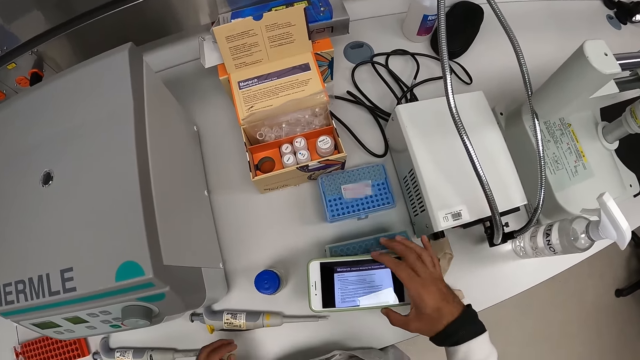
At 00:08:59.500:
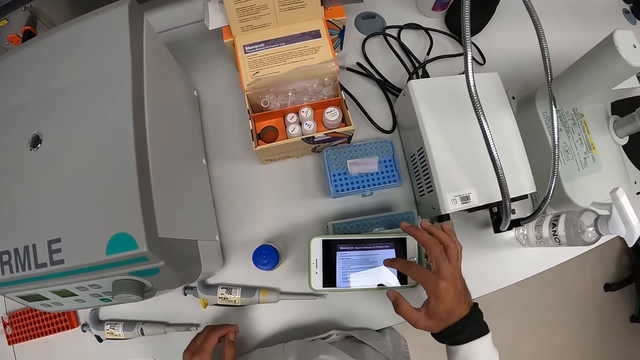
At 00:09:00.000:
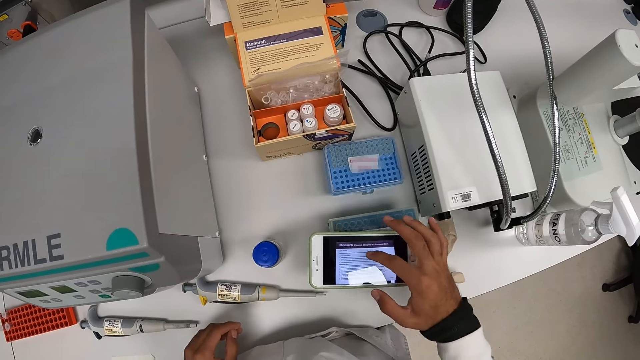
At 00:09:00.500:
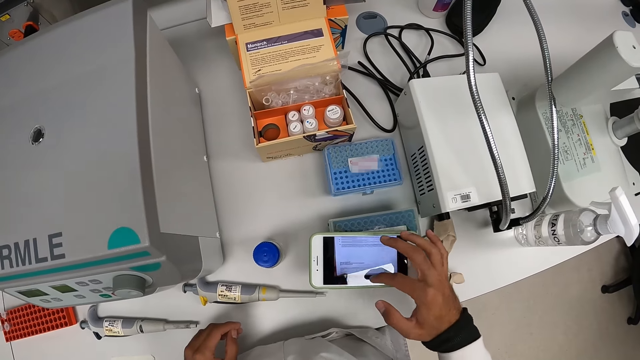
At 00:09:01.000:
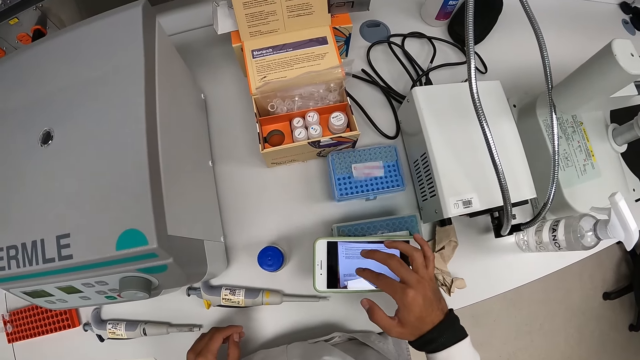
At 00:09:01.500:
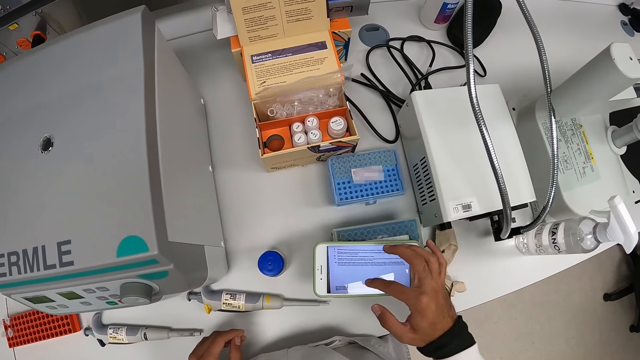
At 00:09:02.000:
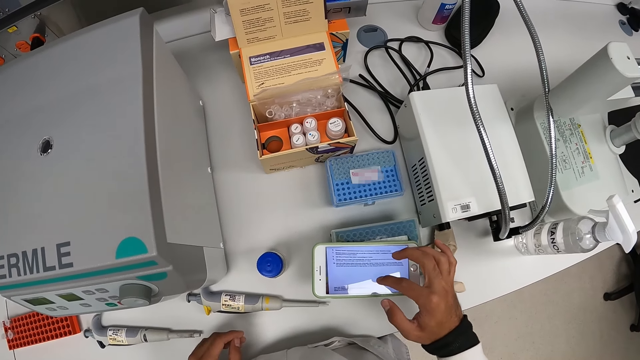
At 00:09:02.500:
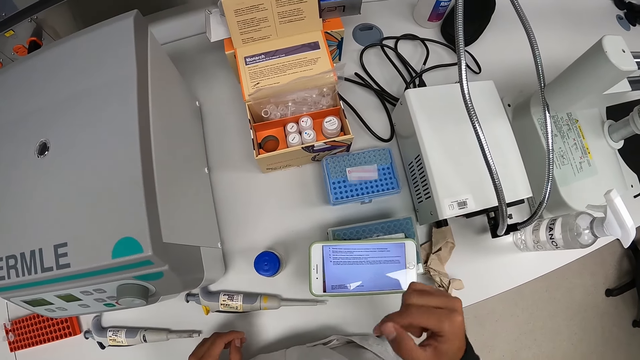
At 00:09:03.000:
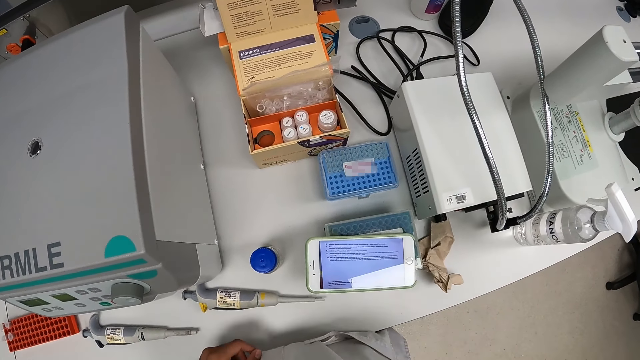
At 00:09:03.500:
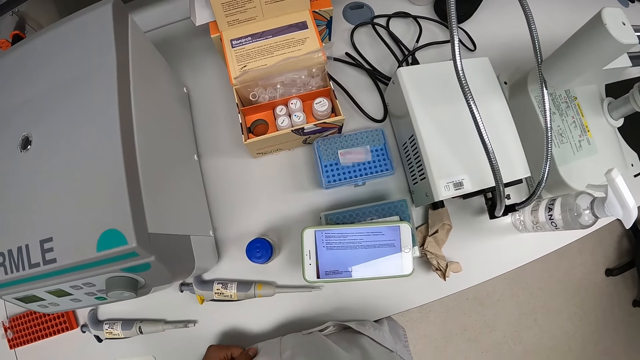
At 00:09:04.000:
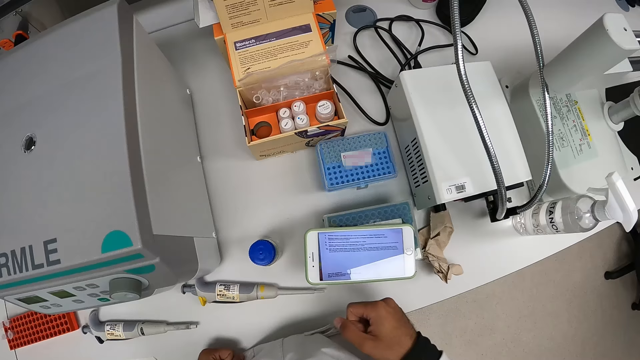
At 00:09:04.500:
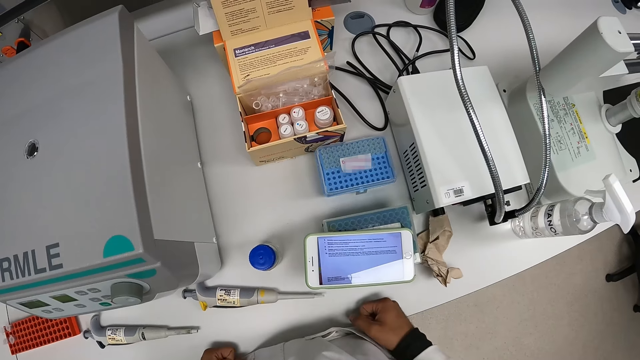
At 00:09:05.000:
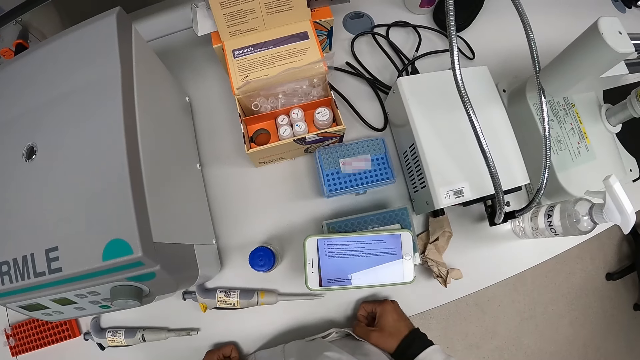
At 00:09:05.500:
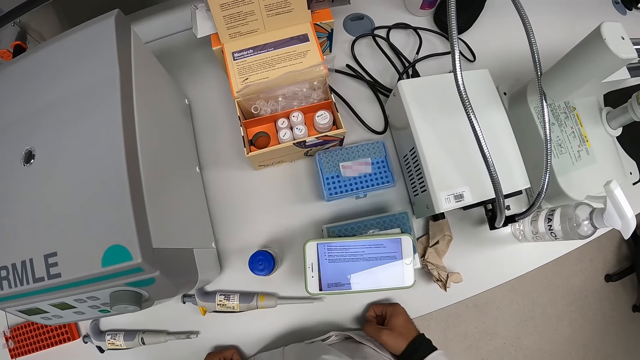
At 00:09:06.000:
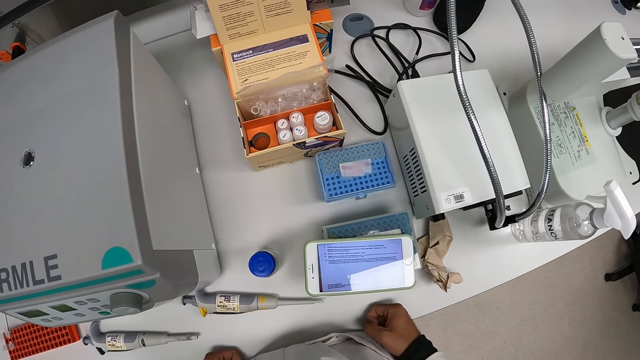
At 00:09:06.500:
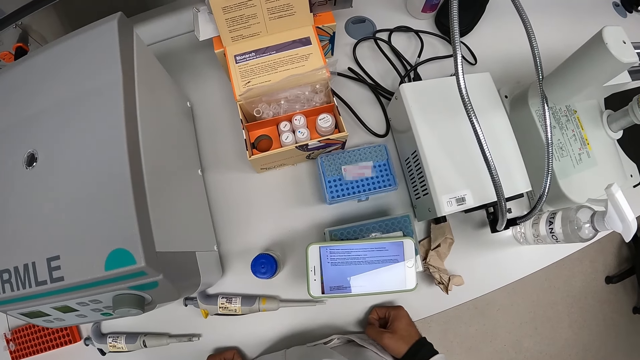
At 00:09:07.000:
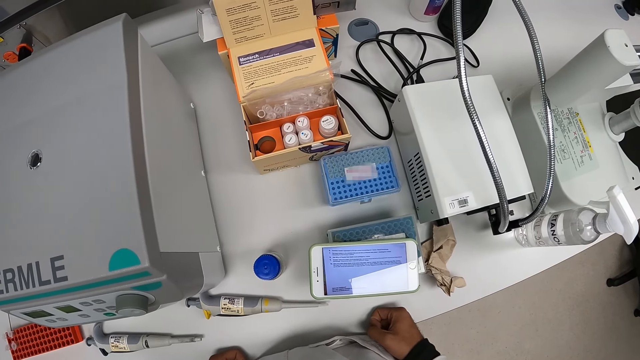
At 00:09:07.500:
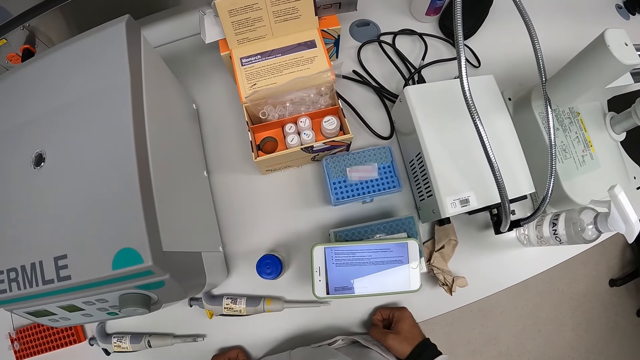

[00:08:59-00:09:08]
The camera wearer places the phone in his right hand on the microtube rack on the table. He operates the phone on the microtube rack with his right hand. He pulls back the right hand. He looks at the phone. He places his right hand on the table.

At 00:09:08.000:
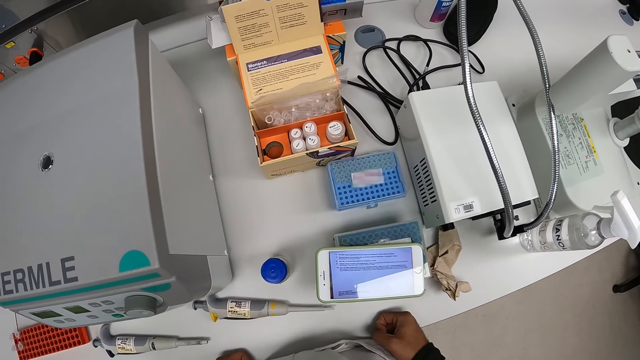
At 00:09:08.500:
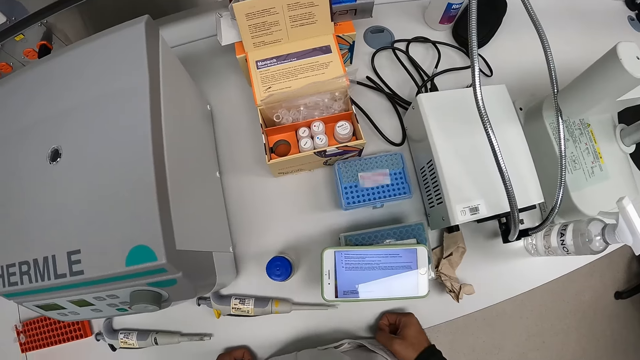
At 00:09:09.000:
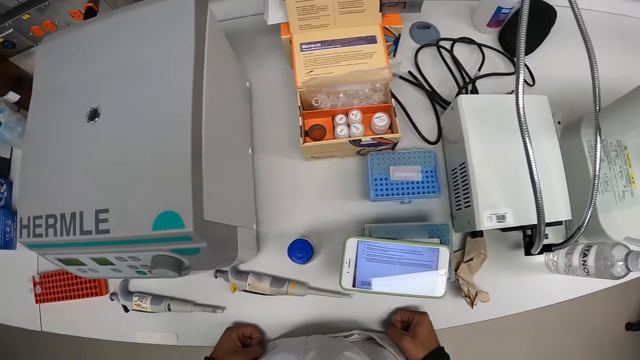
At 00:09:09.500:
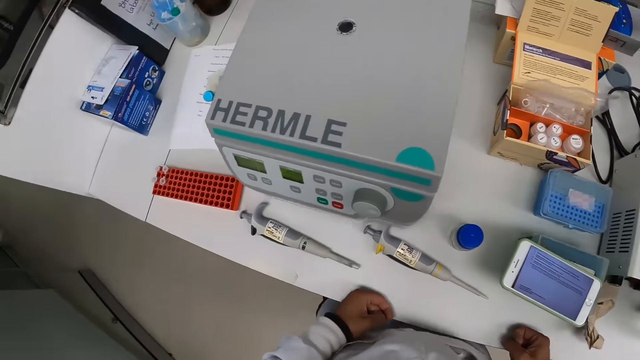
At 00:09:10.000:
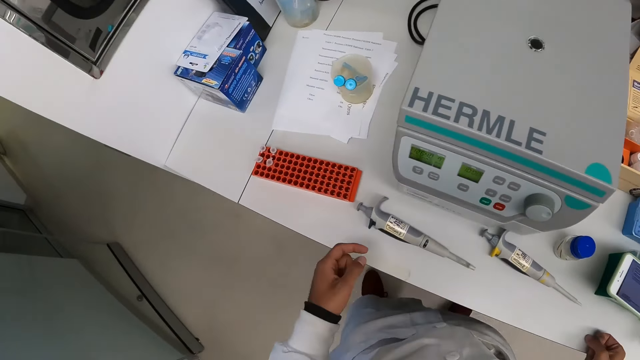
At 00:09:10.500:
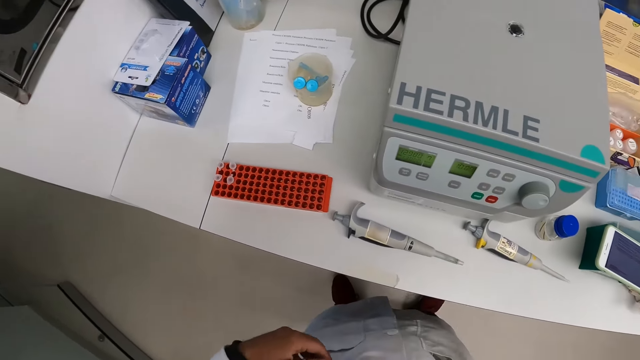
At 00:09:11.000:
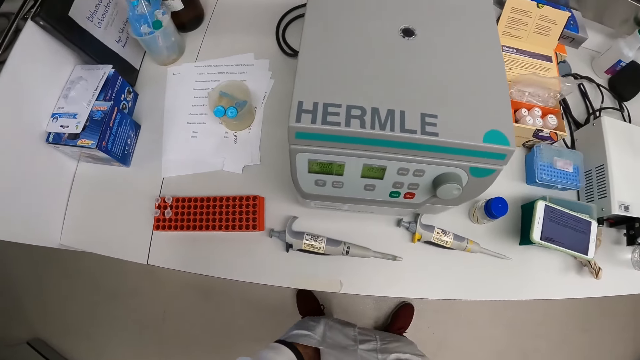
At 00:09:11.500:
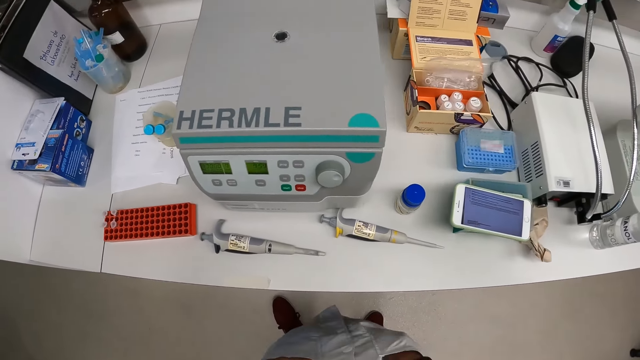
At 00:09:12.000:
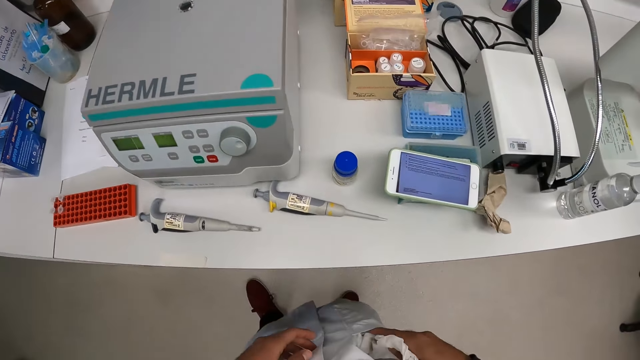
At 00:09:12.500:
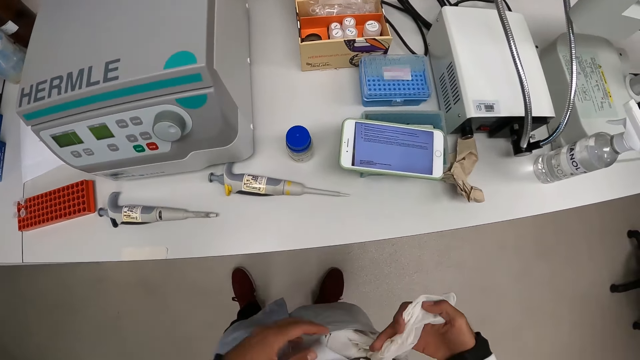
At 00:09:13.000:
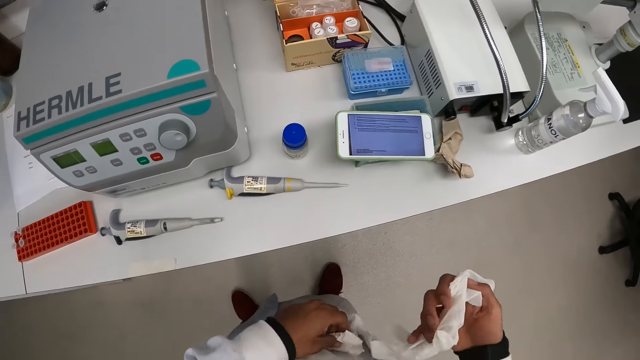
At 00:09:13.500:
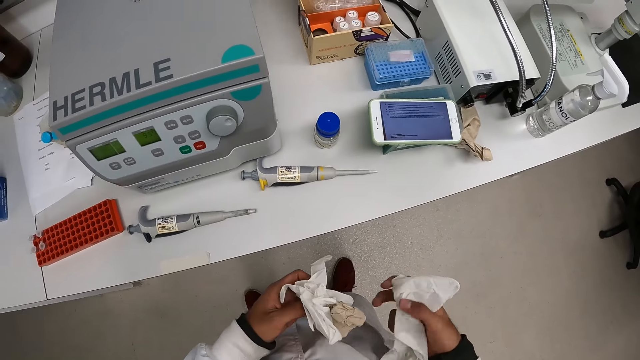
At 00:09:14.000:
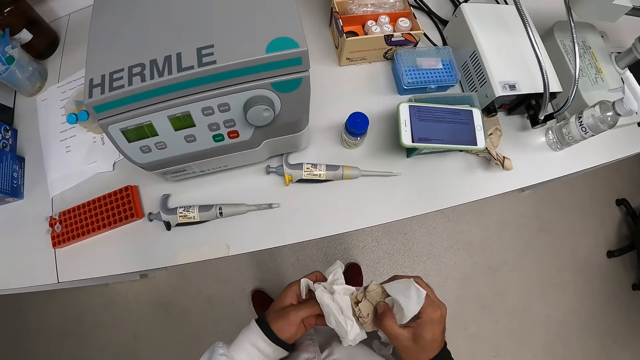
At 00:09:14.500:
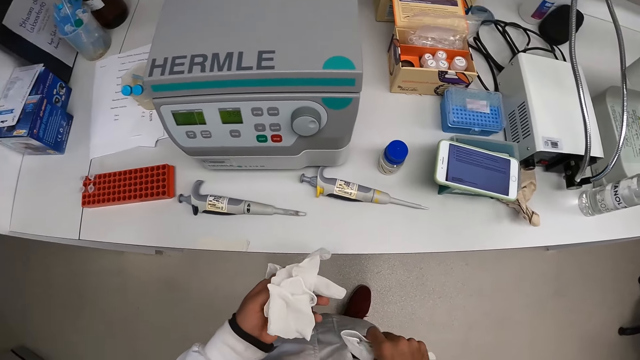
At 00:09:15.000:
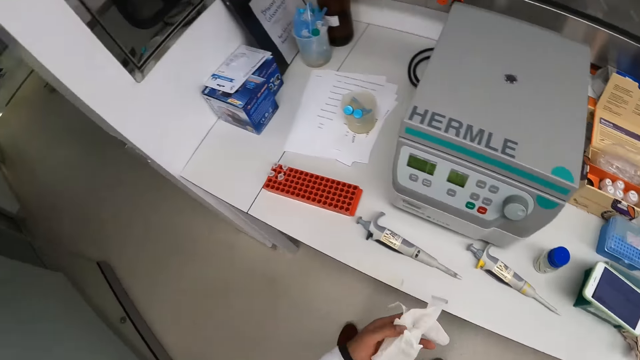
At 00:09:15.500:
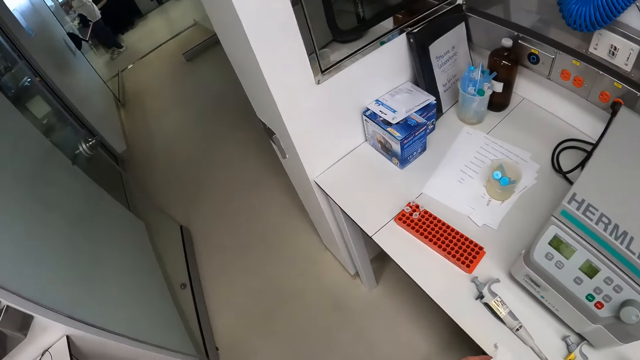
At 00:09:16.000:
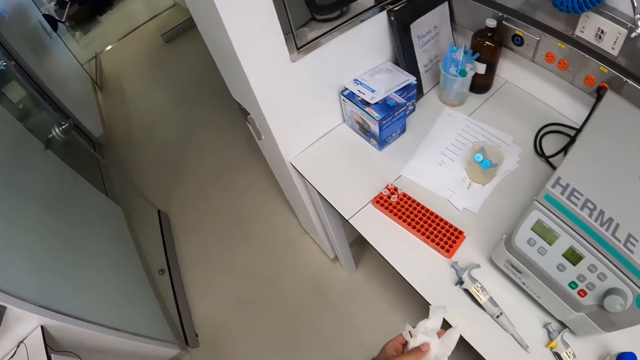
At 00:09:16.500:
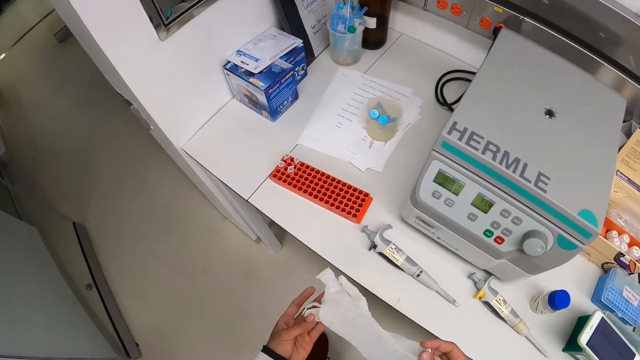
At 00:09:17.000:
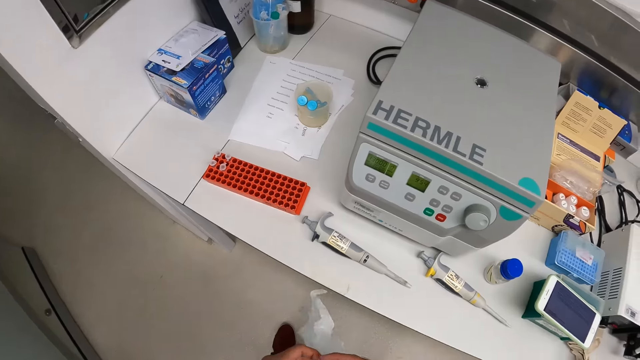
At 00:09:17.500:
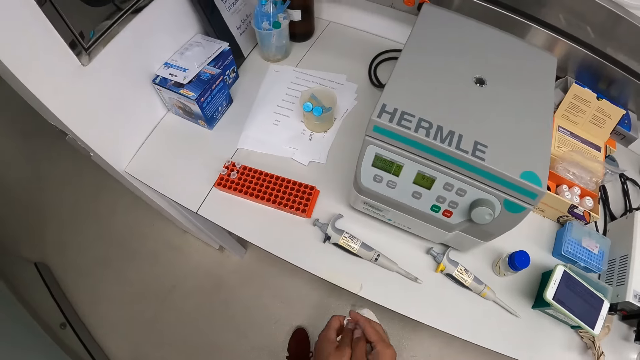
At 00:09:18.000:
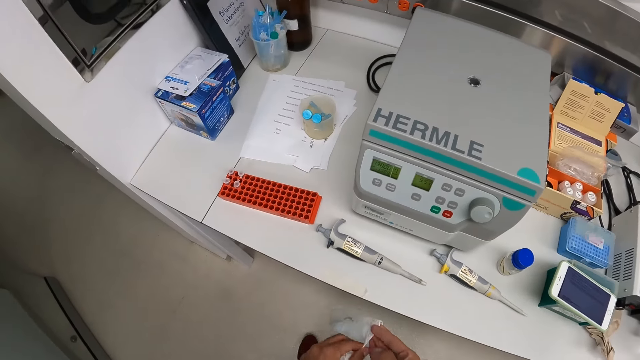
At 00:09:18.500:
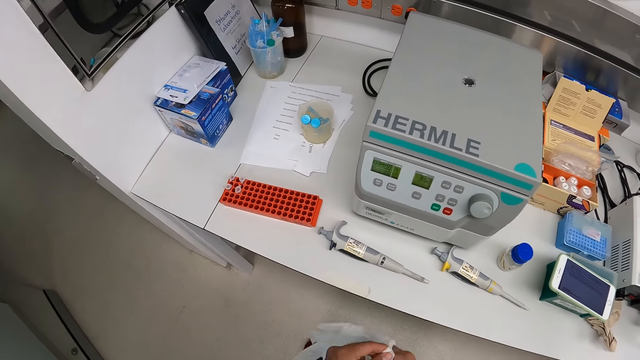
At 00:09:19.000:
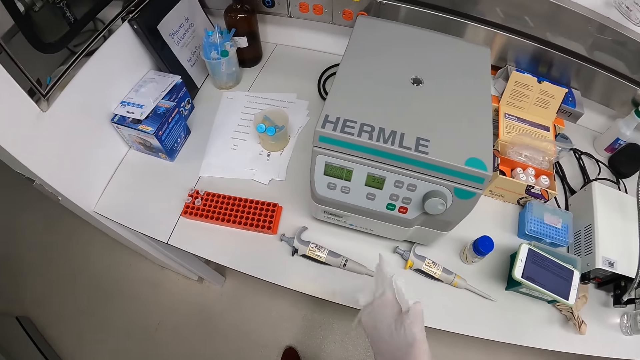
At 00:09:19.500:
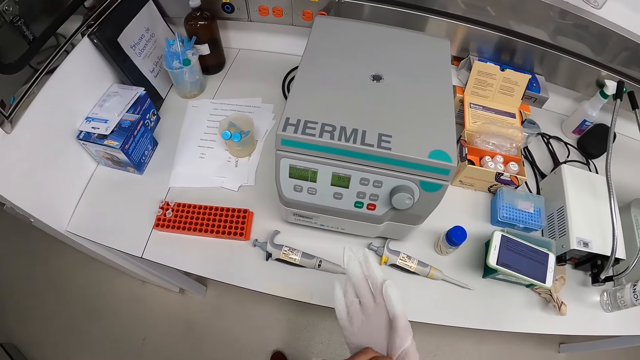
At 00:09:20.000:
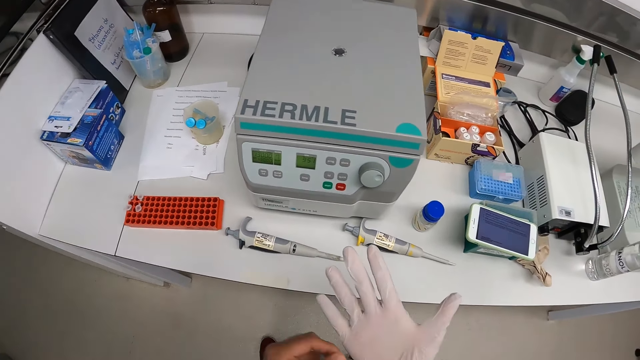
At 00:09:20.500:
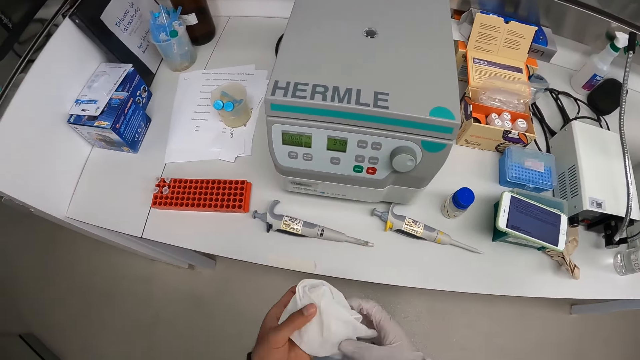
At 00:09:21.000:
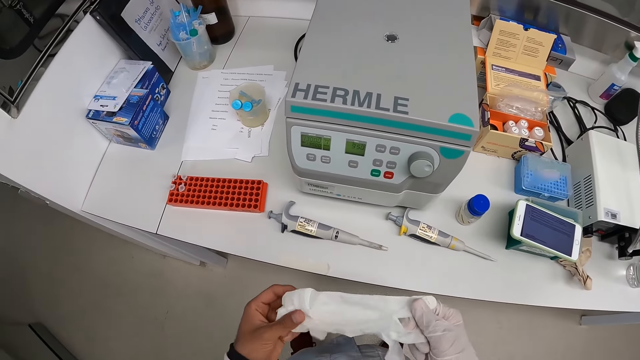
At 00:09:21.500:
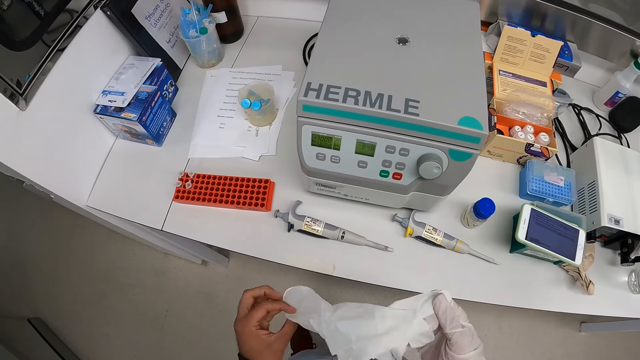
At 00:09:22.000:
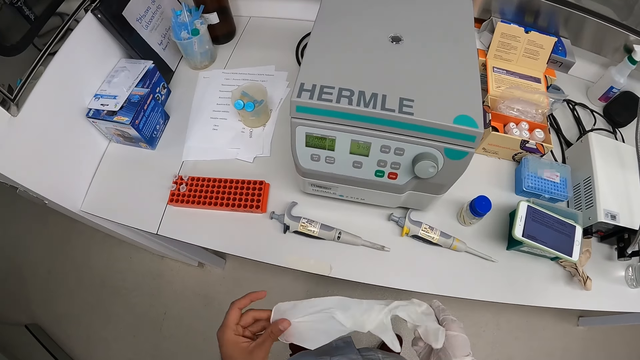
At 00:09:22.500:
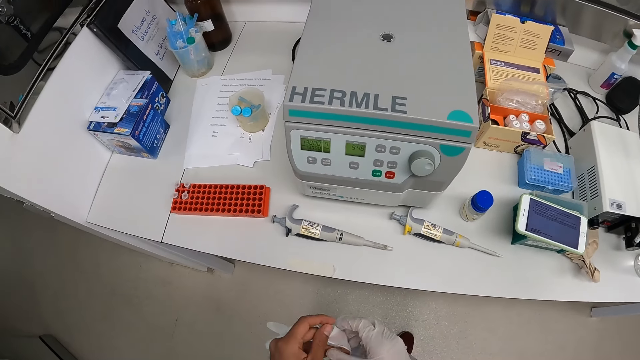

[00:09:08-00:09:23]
The camera wearer looks around. He dips both hands in his laboratory coat. He removes a hand glove from his laboratory coat with his right hand. He removes hand gloves and brown paper from his laboratory coat with his left hand. He places the hand glove in his right hand into the laboratory coat. He places the brown paper in his right hand into the laboratory coat. He picks the paper. He holds the hand gloves in his left hand. He moves the glove. A man walks past the room the camera wearer is in. The camera wearer wears the glove on his right hand with his left hand. He wears the glove on his left hand with his right hand.
